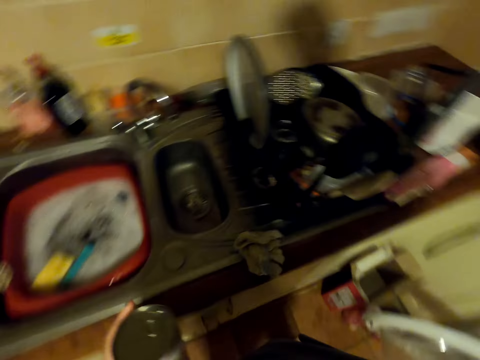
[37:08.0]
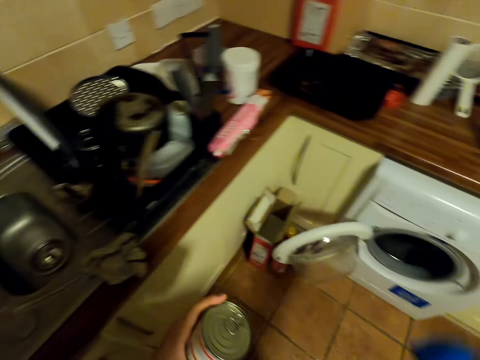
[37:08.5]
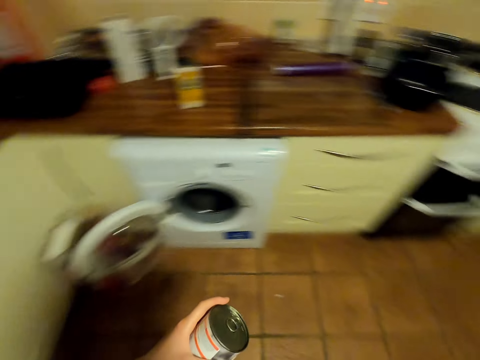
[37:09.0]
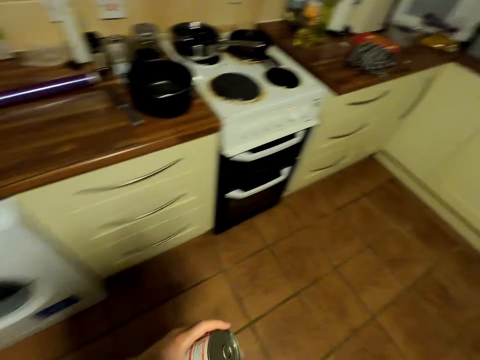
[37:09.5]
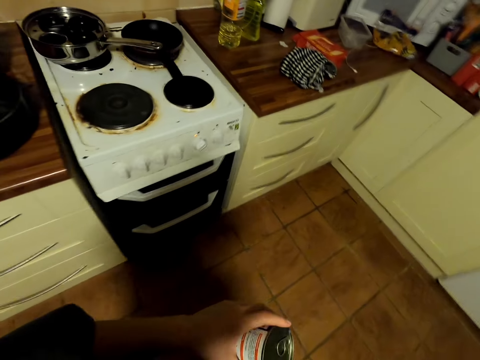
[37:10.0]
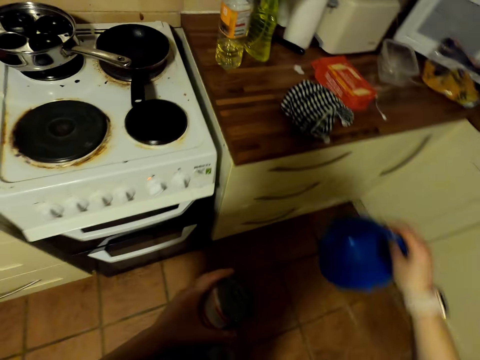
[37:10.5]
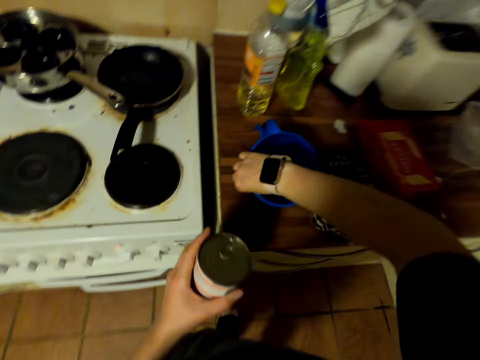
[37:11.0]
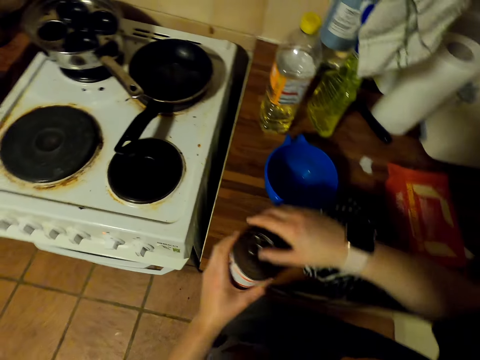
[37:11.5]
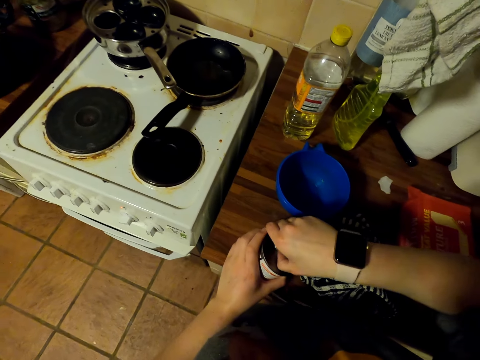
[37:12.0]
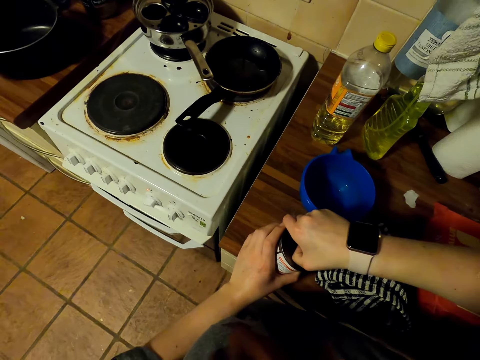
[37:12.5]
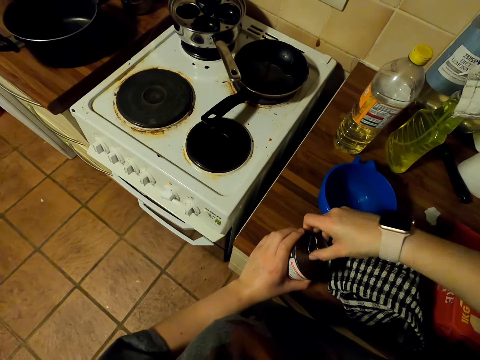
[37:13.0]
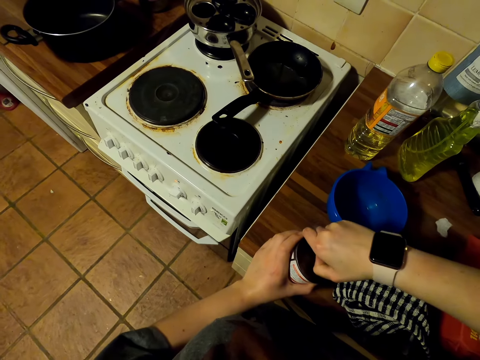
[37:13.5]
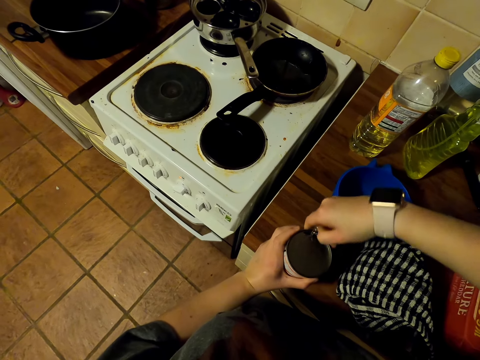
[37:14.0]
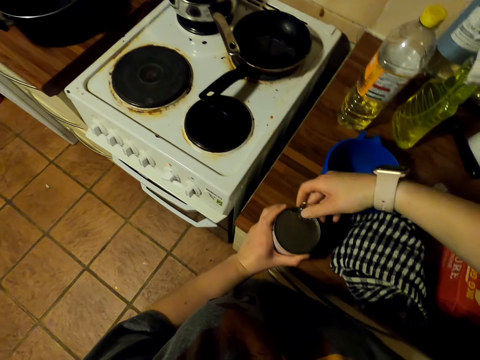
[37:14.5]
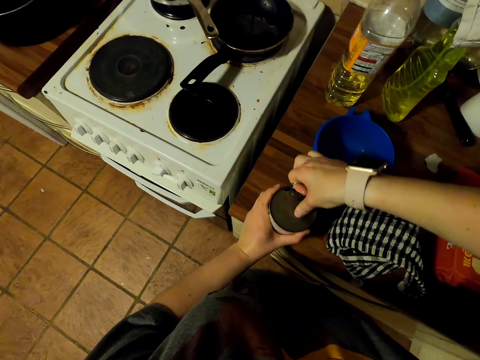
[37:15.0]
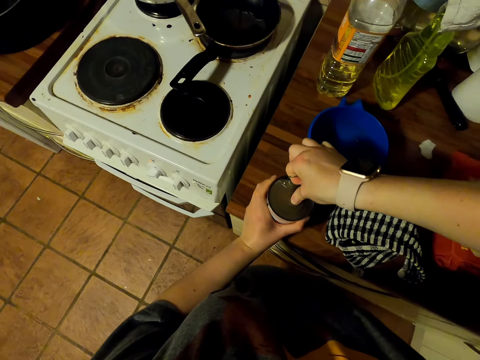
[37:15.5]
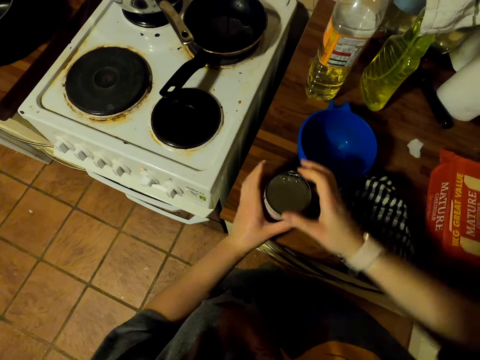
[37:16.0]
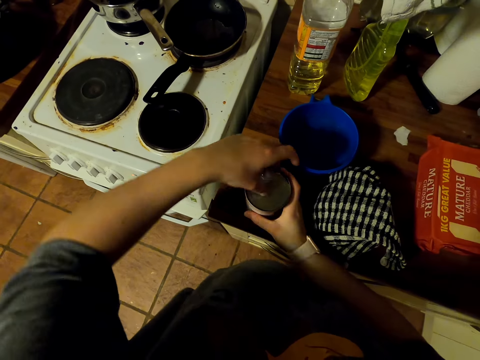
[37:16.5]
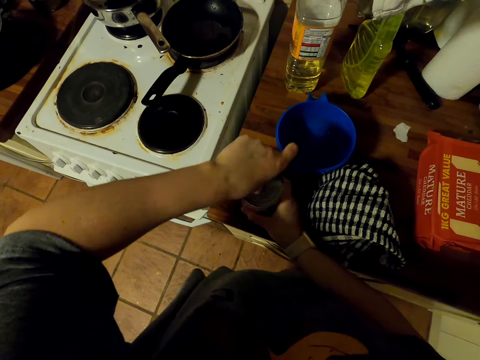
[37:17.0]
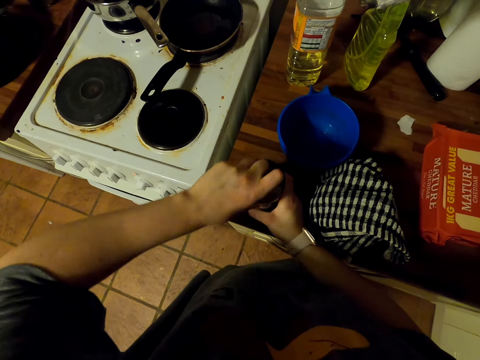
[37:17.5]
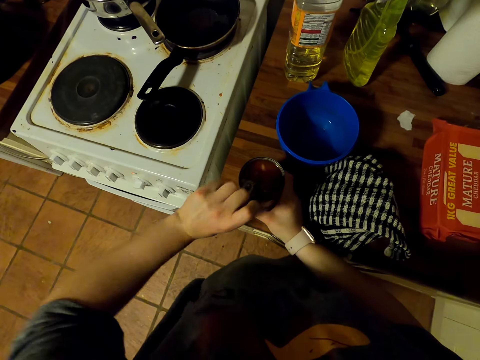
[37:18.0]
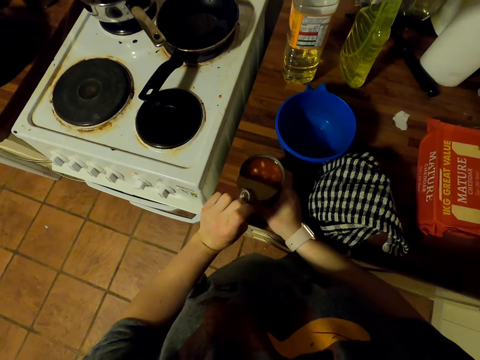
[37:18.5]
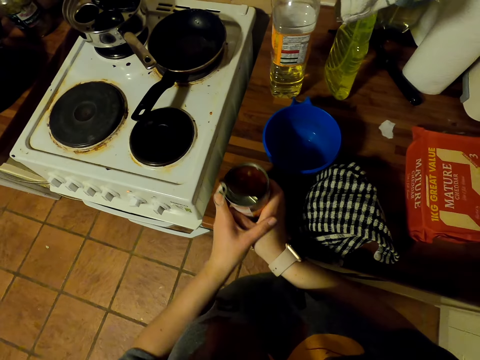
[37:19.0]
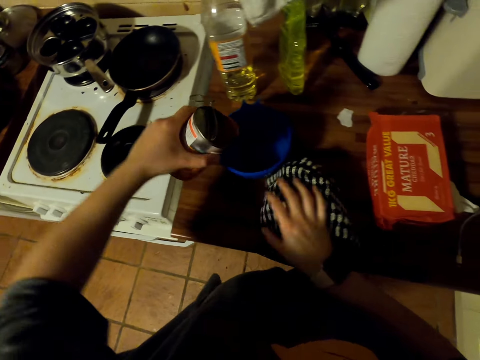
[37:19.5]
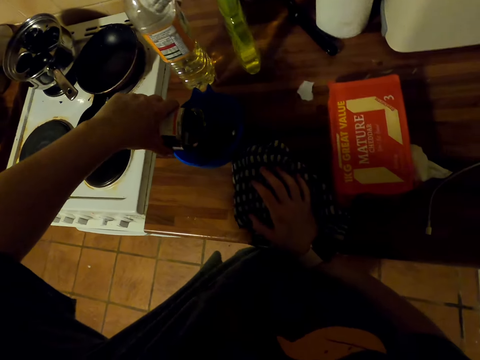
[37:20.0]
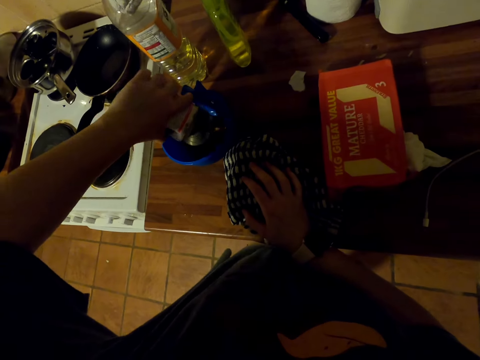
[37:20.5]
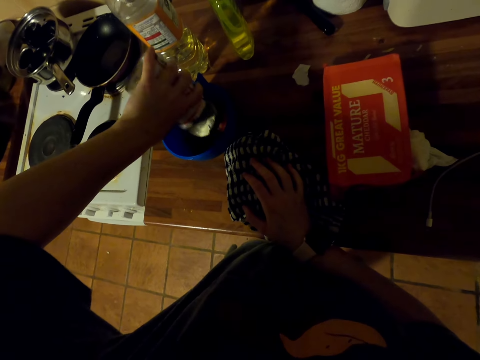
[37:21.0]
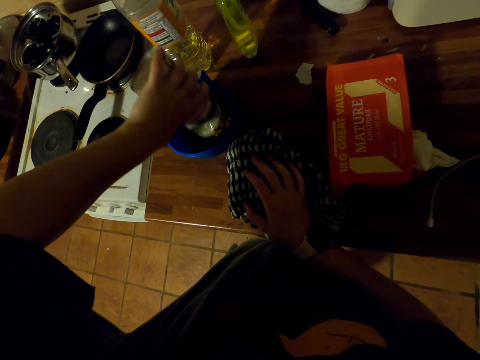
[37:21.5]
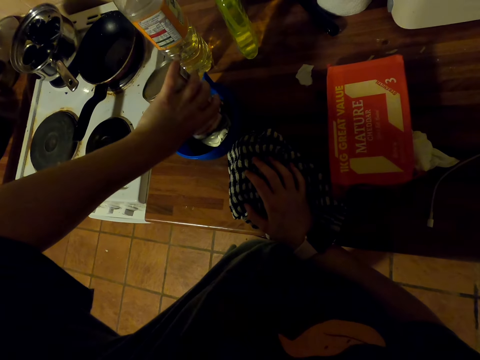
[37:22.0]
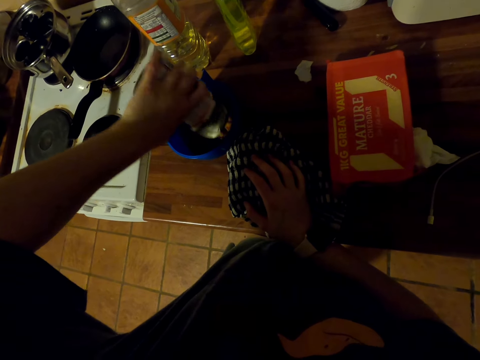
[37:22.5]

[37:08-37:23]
The camera wearer walks in the kitchen. They put a jug on the countertop. They open a baked beans can. They put beans in the jug.

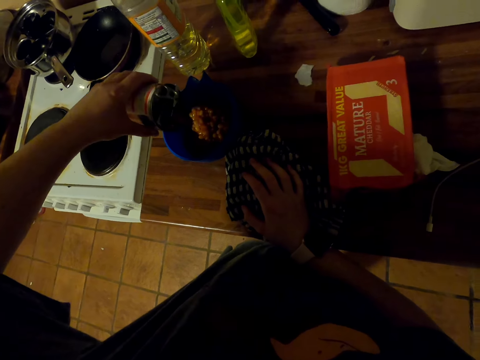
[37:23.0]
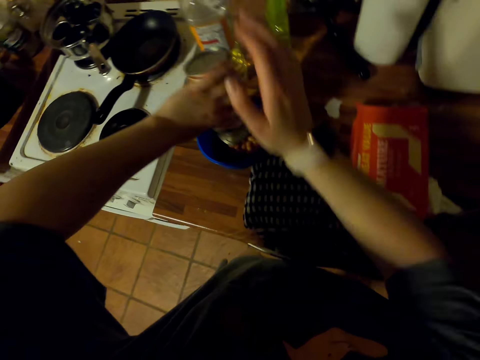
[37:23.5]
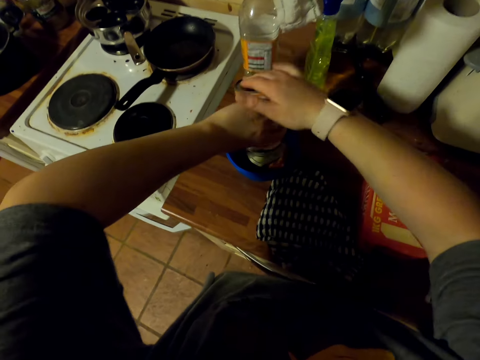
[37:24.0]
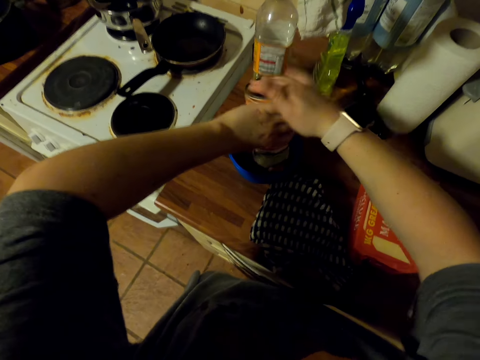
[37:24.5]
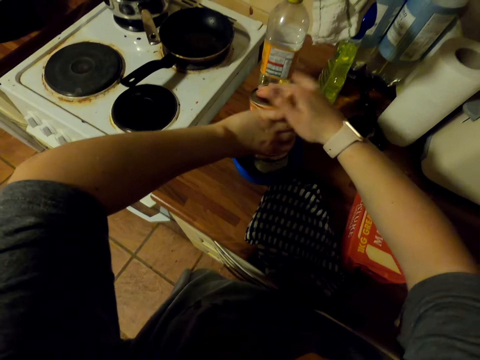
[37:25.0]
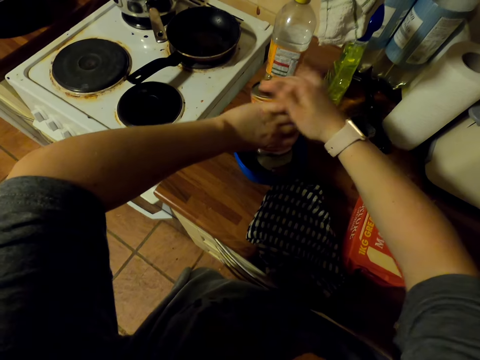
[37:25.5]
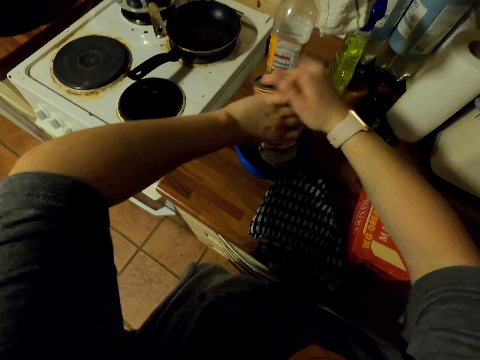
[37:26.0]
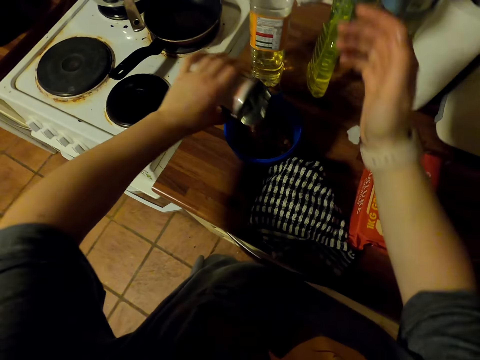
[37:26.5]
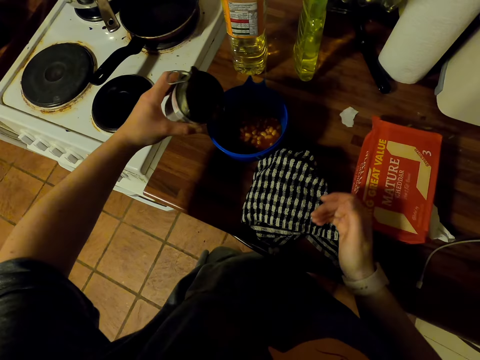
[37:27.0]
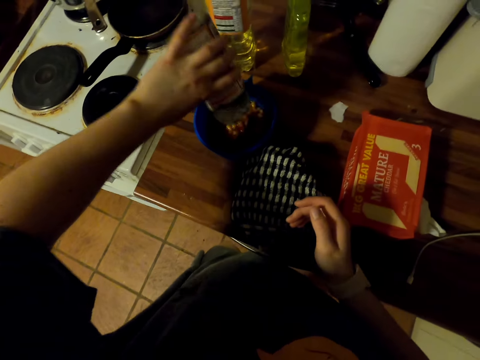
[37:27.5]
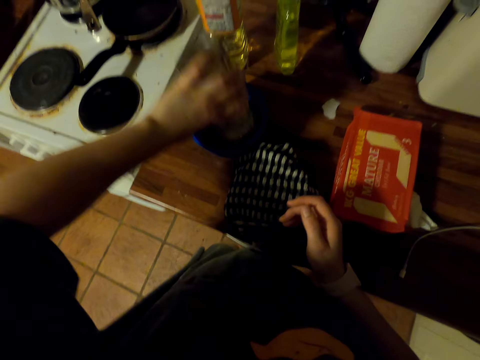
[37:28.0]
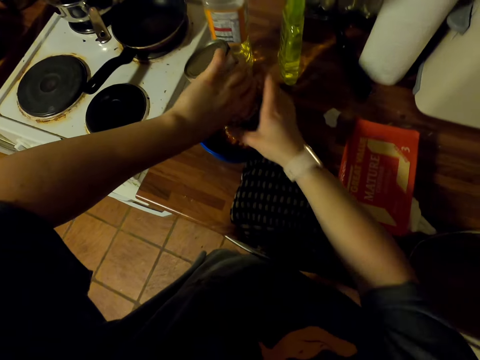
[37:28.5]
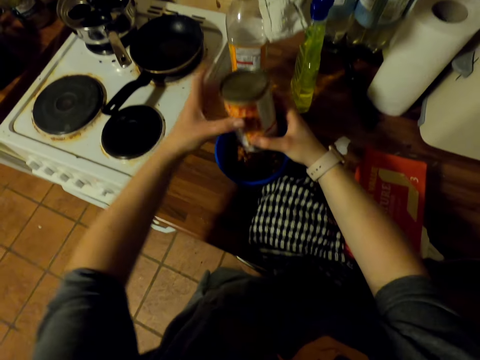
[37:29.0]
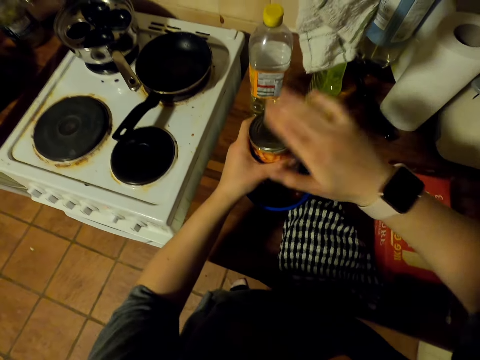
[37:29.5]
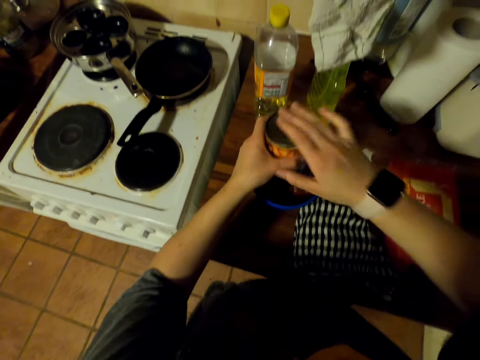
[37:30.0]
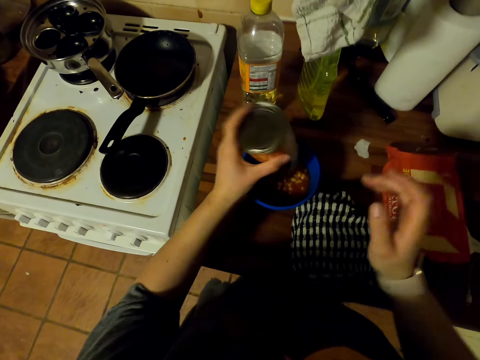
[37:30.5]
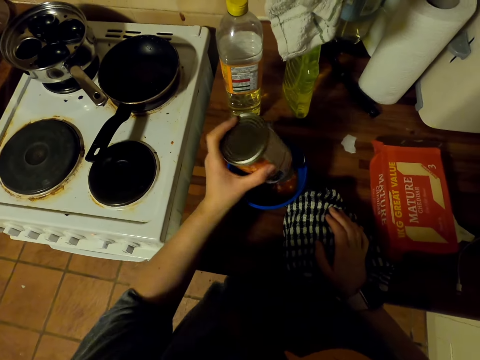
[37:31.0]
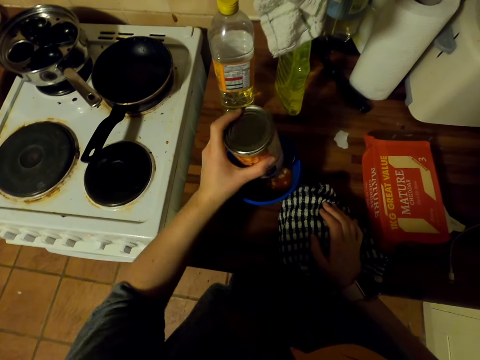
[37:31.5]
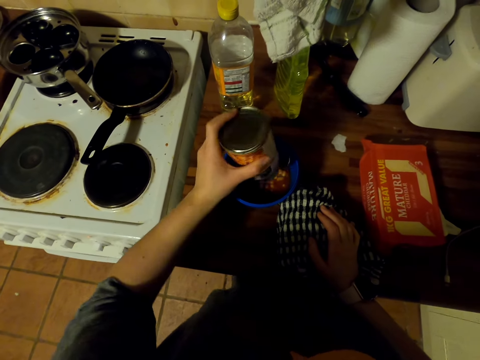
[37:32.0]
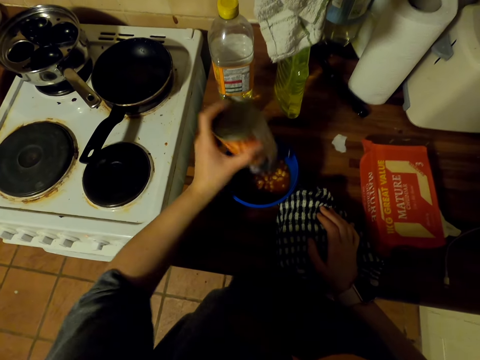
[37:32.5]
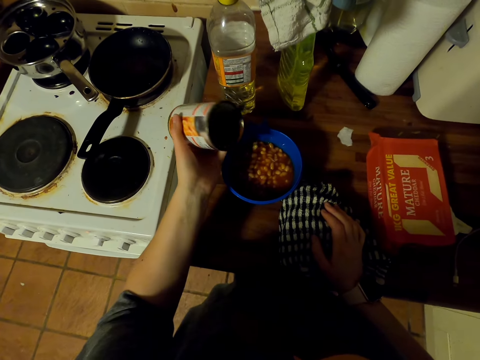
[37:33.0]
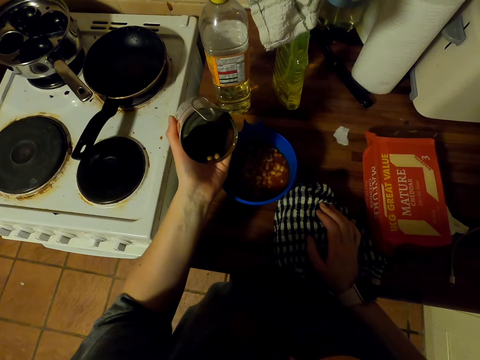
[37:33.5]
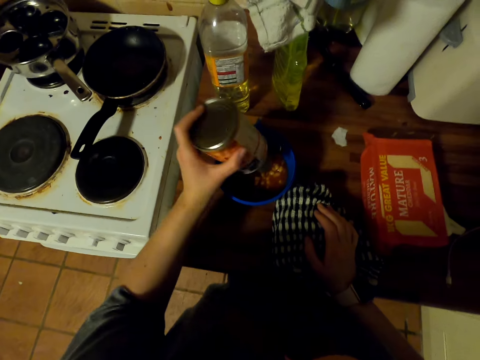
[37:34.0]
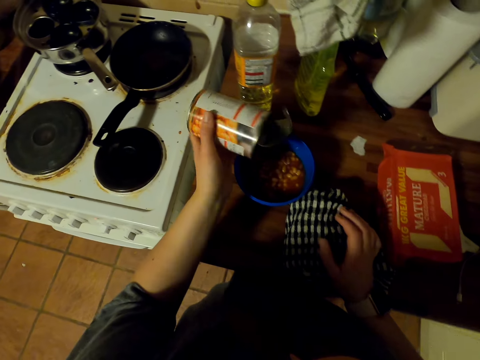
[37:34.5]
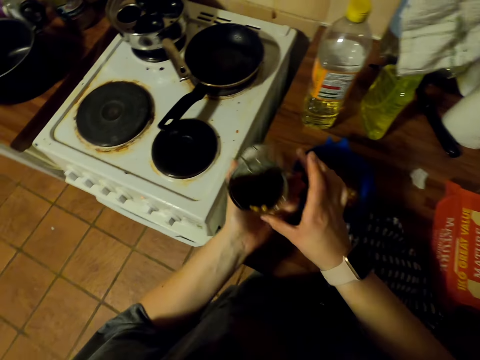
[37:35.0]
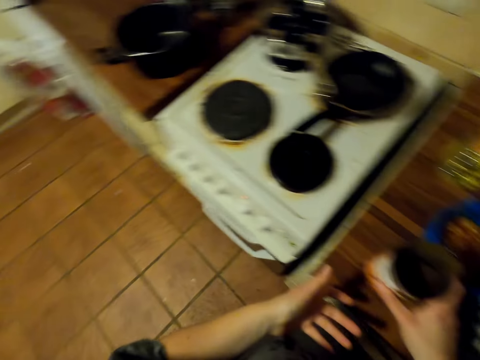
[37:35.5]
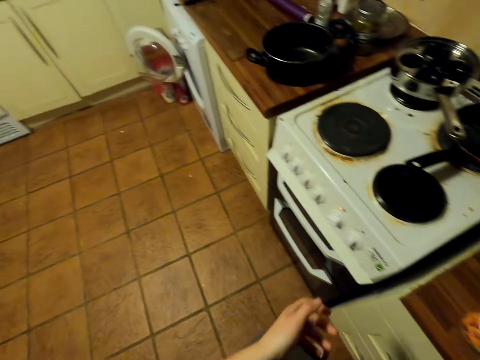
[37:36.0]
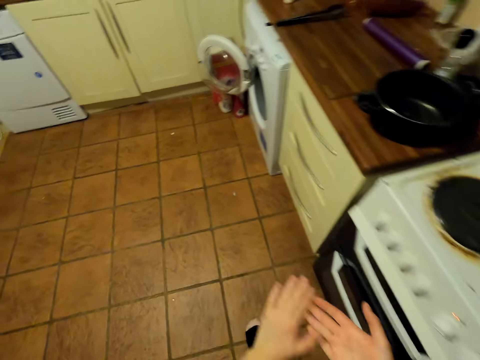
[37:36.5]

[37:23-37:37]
The camera wearer hits the can. They shake the can. They pick up the can with the other hand. They hit the can. They shake the can. They look at the can. They shake the can. They pick up the can with the other hand. They put the can on the countertop. They walk in the kitchen.
